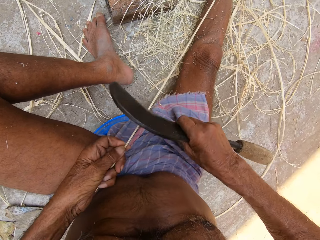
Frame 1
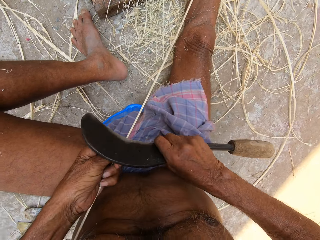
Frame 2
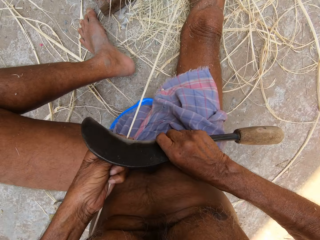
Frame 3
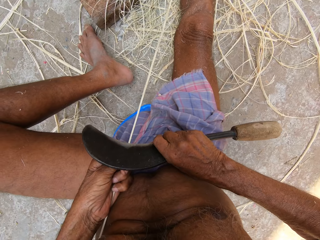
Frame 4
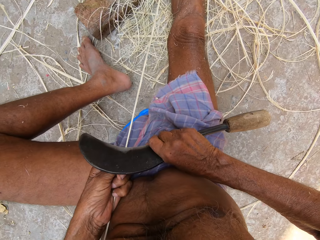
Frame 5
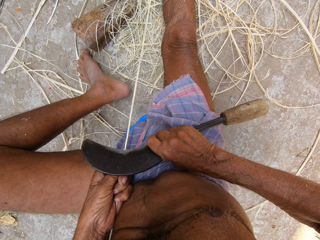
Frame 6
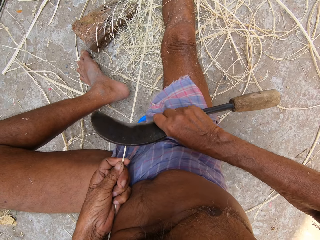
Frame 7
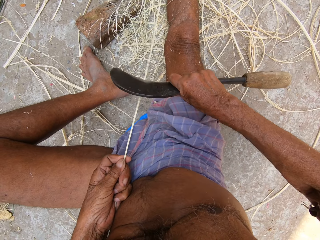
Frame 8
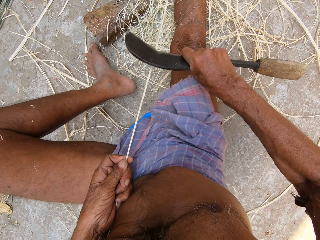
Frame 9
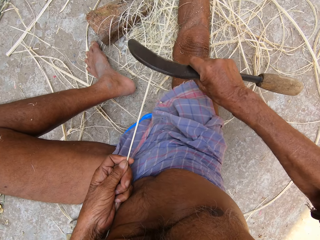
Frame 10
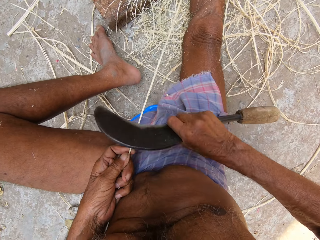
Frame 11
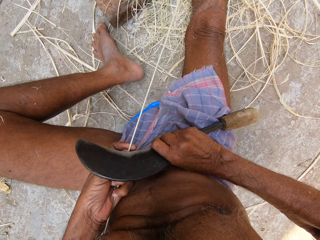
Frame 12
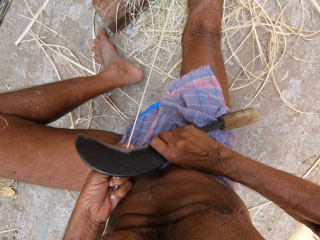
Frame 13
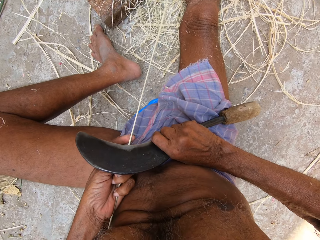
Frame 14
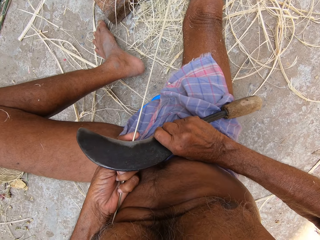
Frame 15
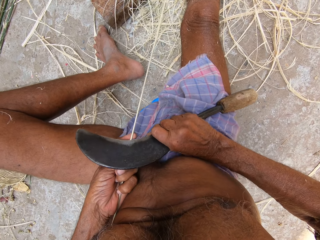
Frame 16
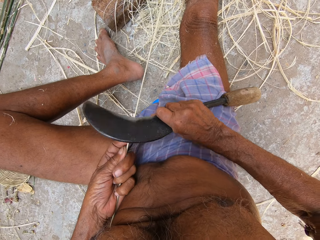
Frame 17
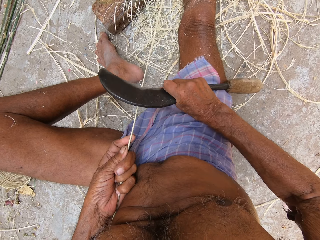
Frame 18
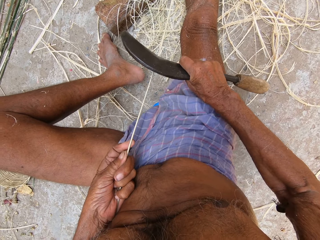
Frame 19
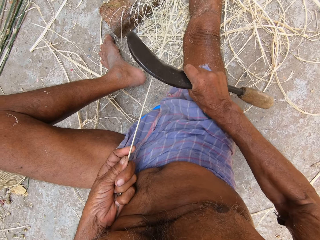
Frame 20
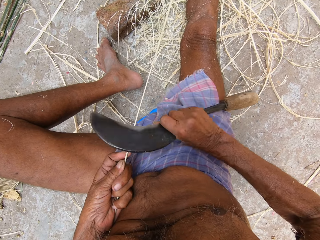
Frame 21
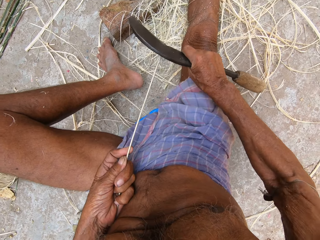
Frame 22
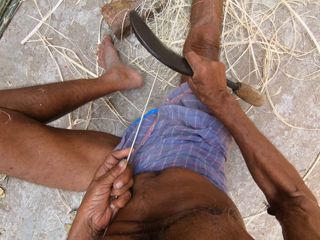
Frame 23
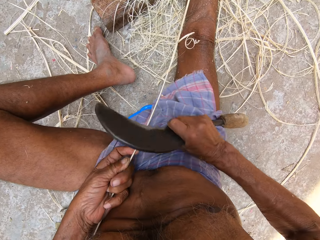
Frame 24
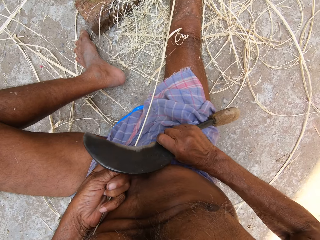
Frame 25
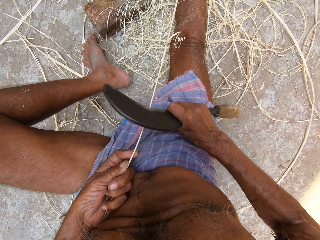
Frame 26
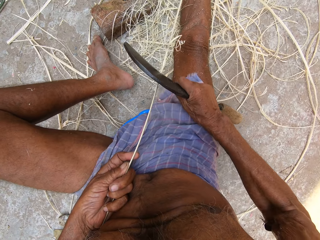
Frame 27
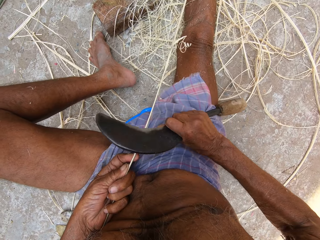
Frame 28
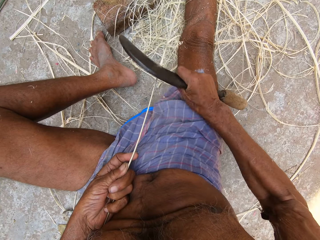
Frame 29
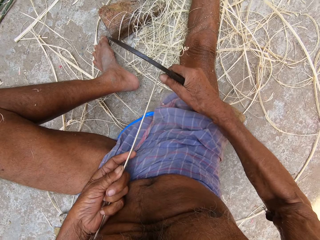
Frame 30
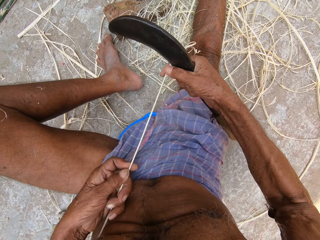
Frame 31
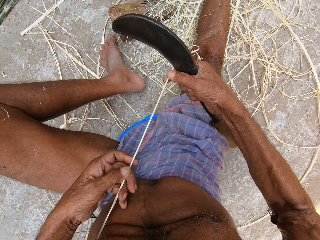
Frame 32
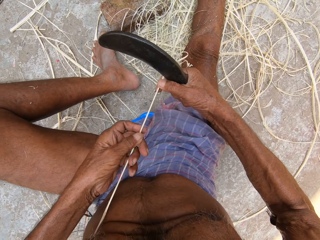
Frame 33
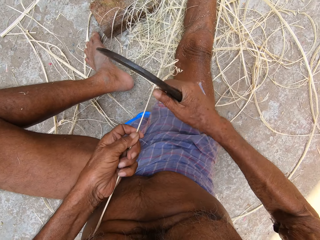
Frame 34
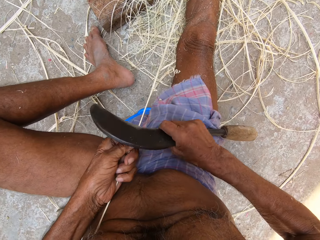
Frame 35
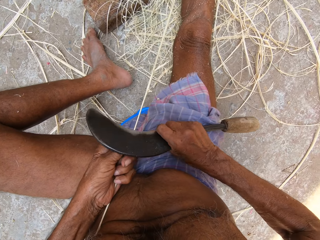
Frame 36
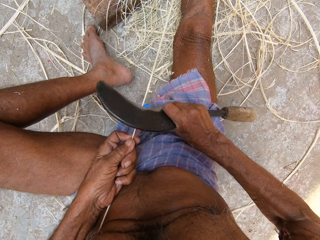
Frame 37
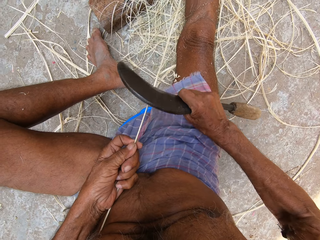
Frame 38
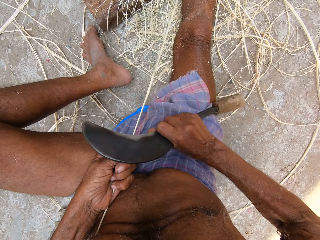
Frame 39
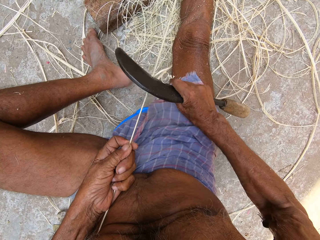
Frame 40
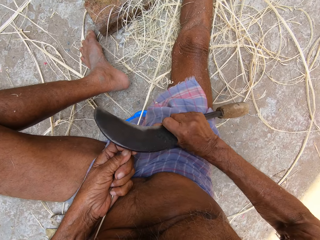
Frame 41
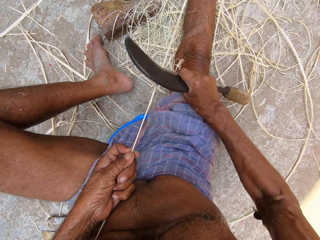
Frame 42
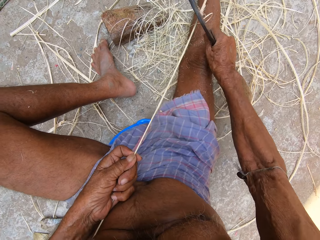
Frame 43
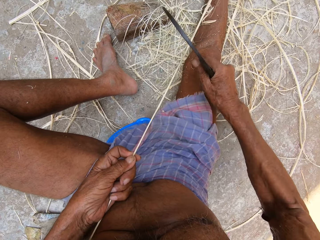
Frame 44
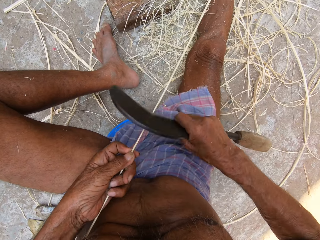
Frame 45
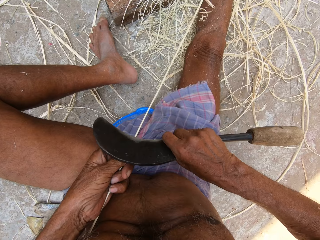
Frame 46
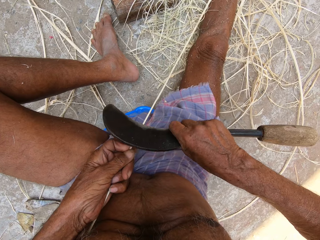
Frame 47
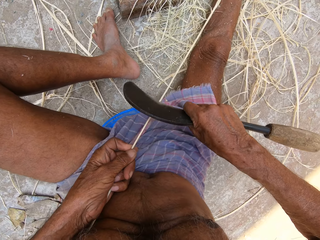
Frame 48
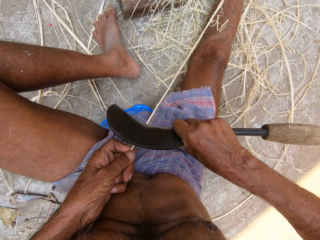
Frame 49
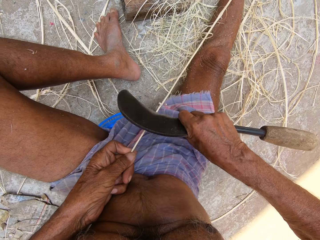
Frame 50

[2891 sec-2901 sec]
The camera wearer holds the bamboo strip with his right hand. He repositions his left hand on the bamboo strip. He scrapes the bamboo strip in his left hand with the sickle in his right hand.

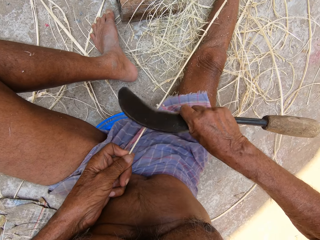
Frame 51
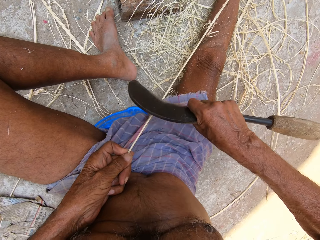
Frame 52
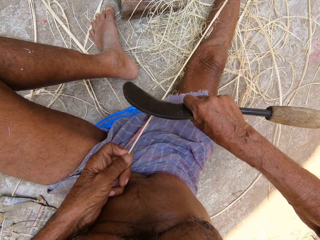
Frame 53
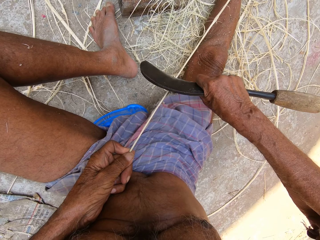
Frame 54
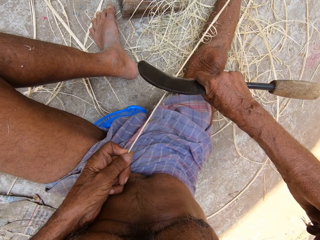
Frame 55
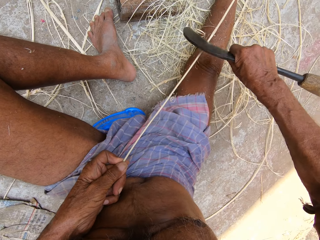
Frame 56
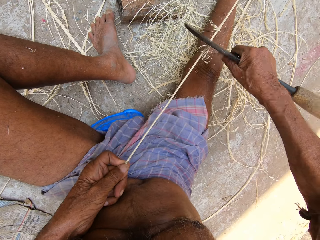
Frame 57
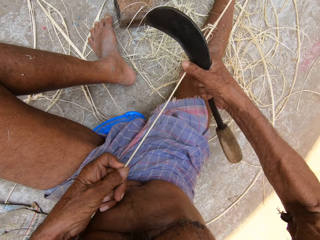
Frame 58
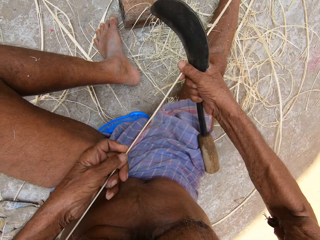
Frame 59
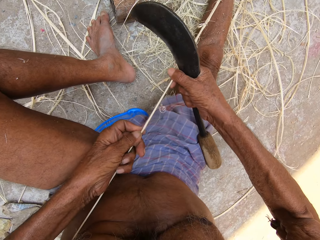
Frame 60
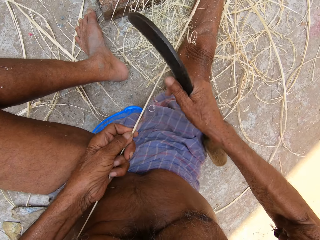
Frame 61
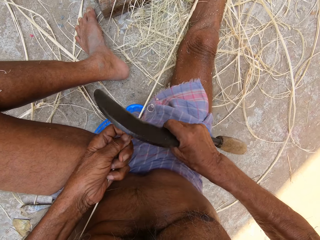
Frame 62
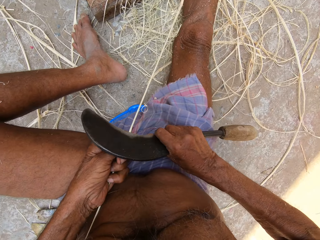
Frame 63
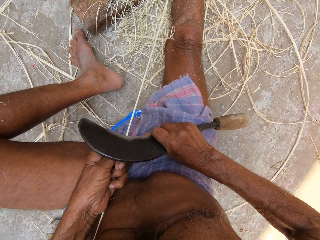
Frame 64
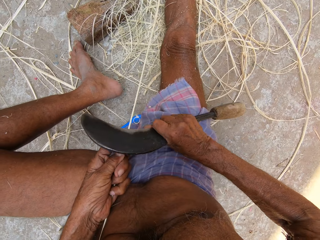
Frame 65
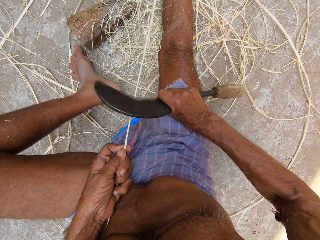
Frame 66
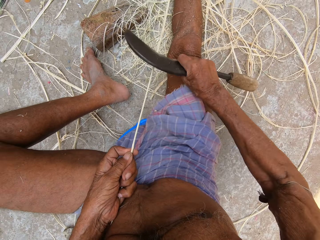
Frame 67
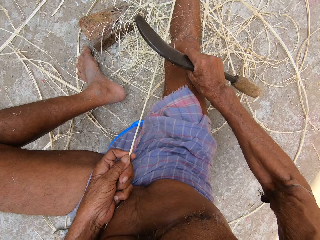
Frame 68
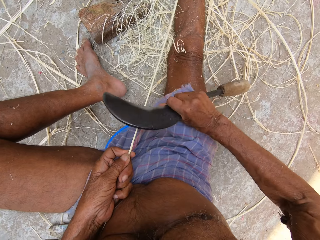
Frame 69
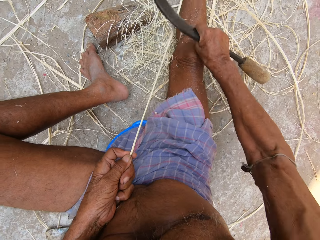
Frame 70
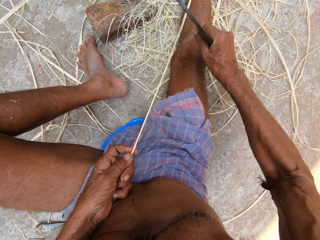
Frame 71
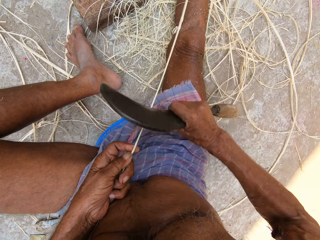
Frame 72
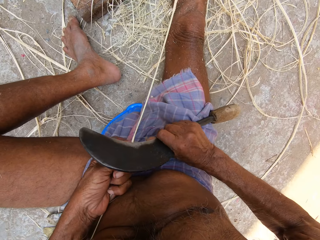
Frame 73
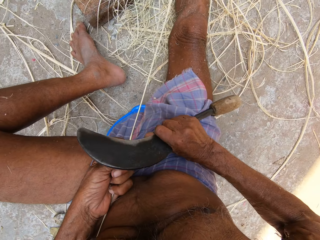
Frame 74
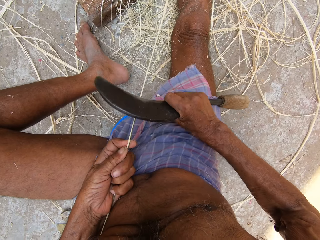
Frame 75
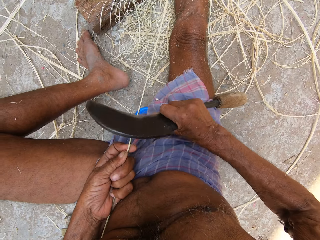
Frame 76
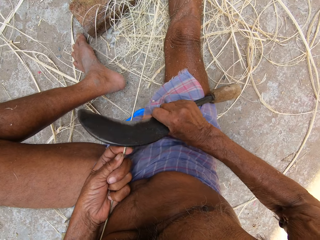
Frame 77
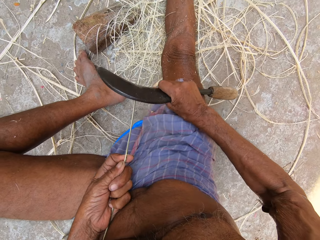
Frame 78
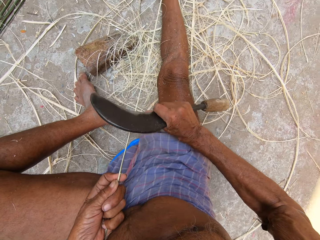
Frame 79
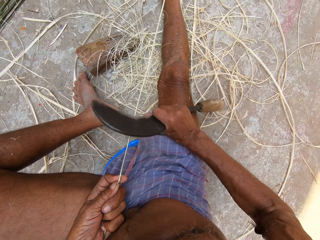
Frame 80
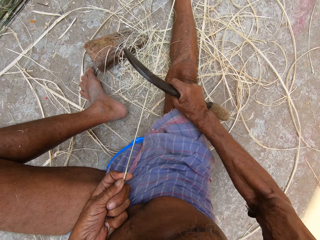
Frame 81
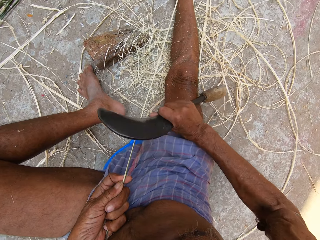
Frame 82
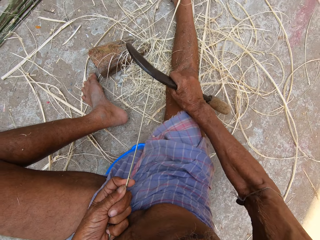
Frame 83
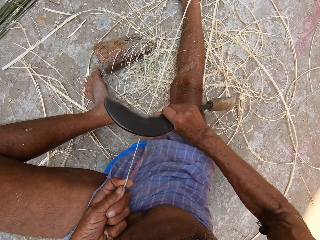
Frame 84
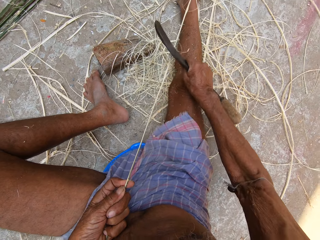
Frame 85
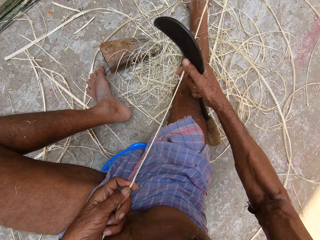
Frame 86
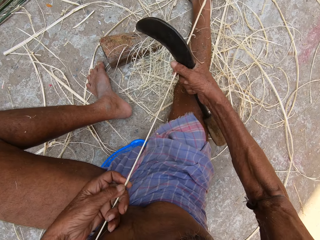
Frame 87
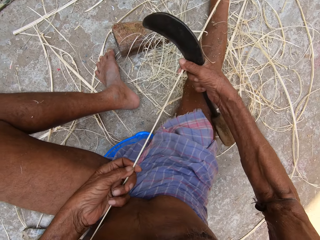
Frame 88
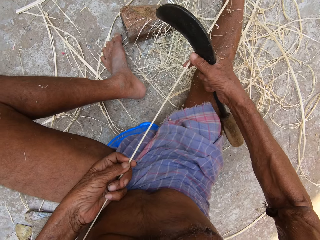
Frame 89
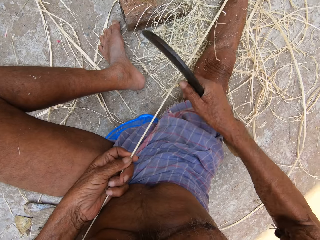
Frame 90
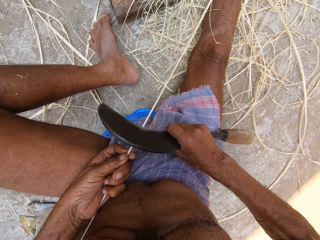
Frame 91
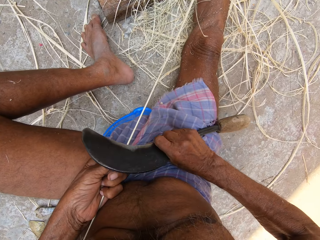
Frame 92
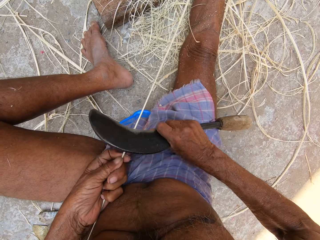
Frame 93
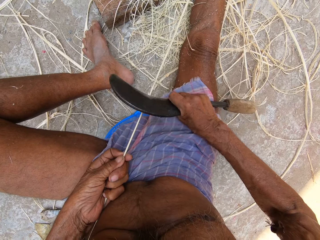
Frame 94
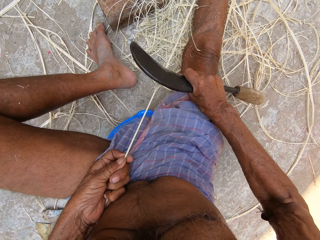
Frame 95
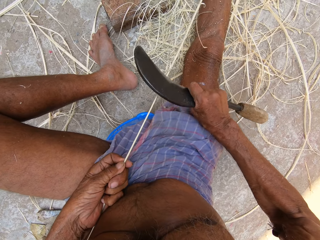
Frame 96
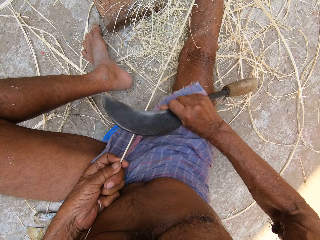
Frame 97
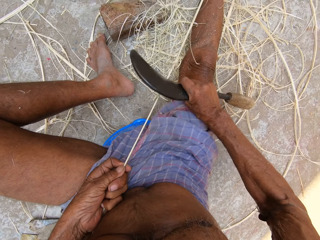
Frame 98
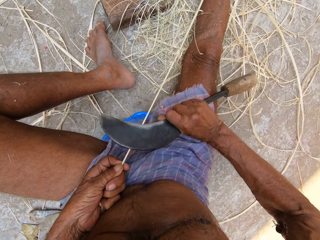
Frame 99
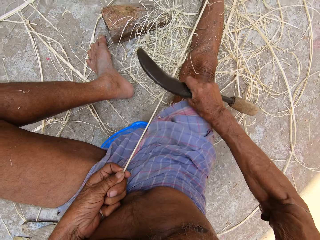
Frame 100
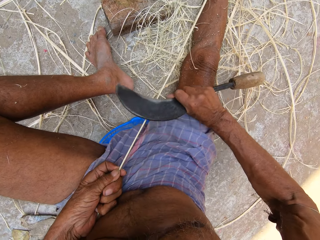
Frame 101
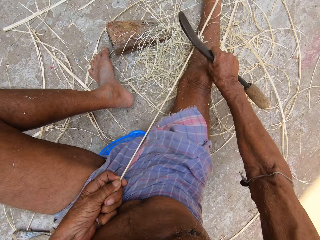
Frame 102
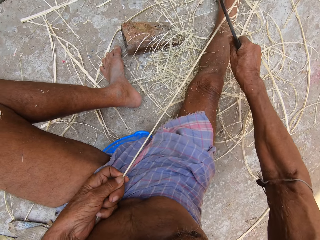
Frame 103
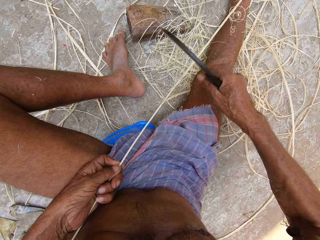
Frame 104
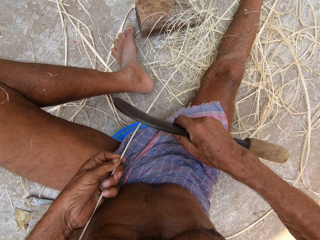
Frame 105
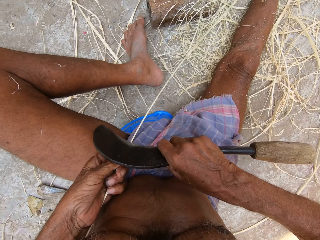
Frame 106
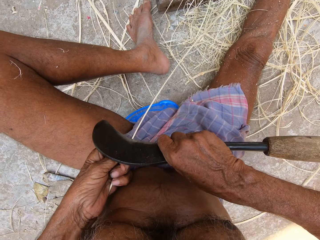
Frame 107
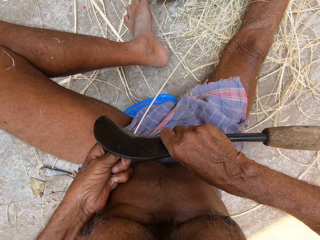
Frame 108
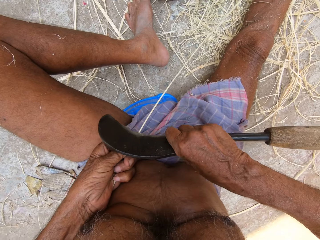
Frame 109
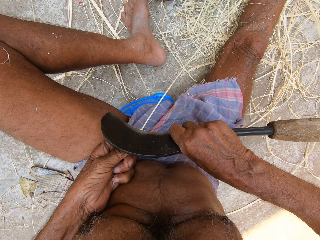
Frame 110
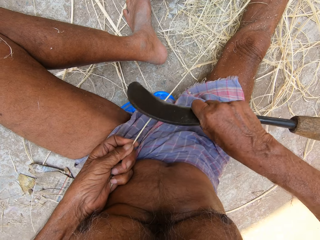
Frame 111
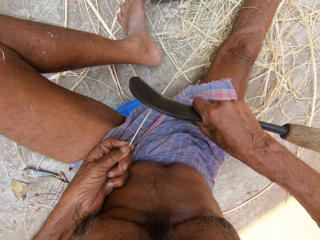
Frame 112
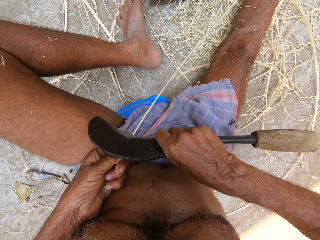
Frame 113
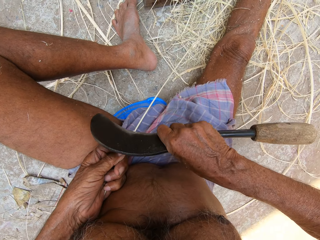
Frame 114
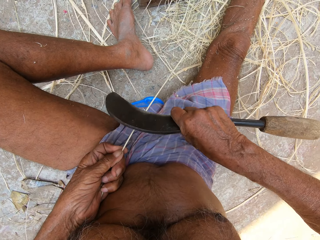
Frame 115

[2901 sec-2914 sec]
The camera wearer holds the bamboo strip or basket fiber with his right hand. He repositions his left hand on the bamboo strip. He scrapes the bamboo strip in his left hand with the sickle or hook knife in his right hand. He holds the bamboo strip with his right hand. He repositions his left hand on the bamboo strip. He scrapes the bamboo strip in his left hand with the sickle in his right hand. He cuts the basket fiber with the hook knife.
